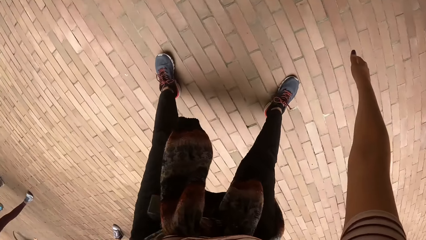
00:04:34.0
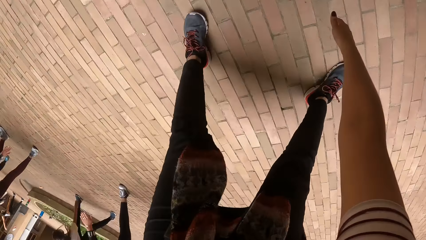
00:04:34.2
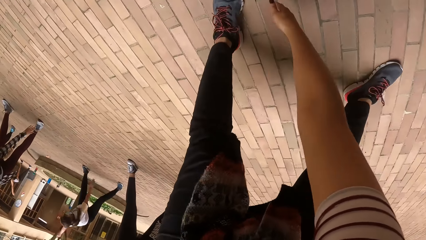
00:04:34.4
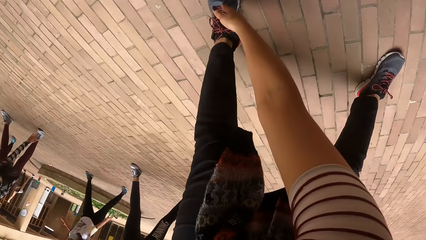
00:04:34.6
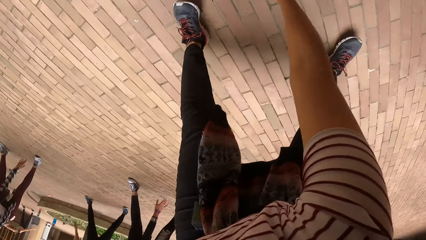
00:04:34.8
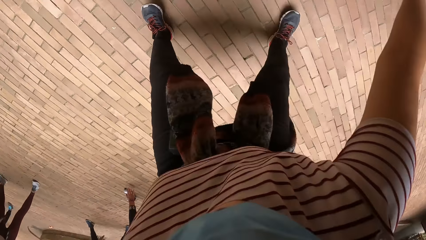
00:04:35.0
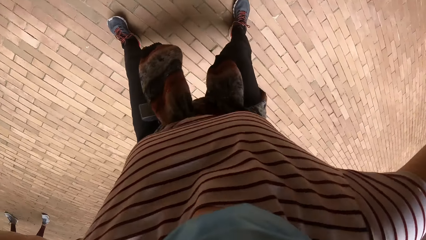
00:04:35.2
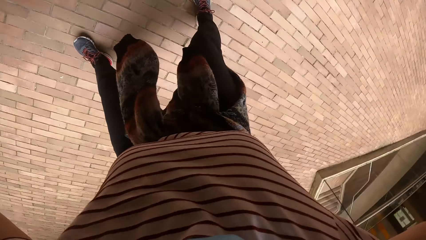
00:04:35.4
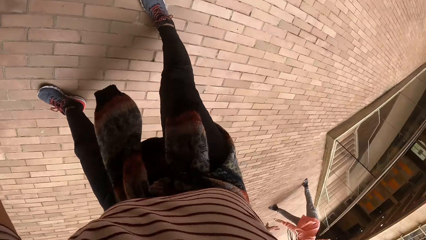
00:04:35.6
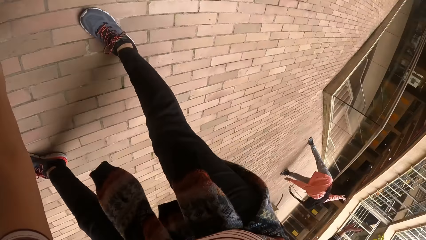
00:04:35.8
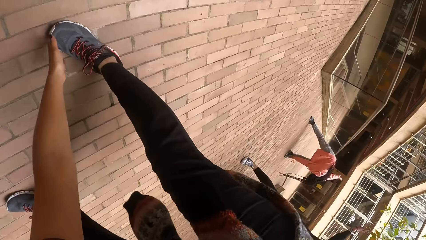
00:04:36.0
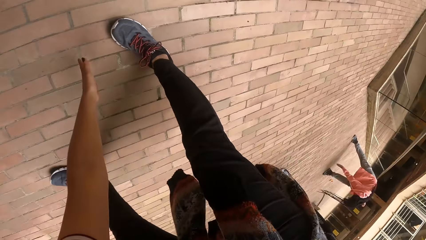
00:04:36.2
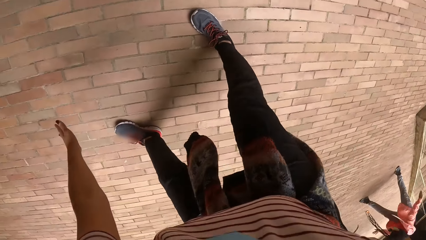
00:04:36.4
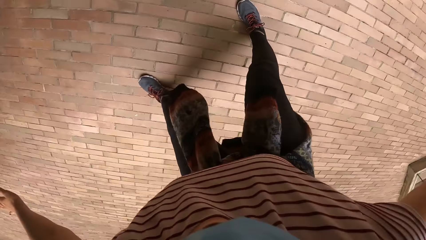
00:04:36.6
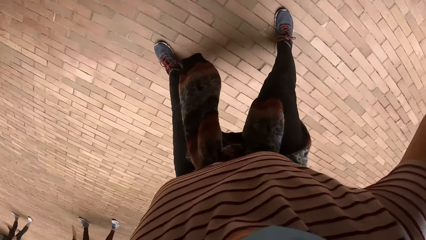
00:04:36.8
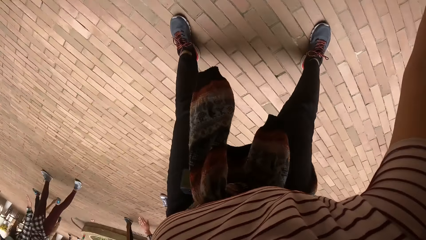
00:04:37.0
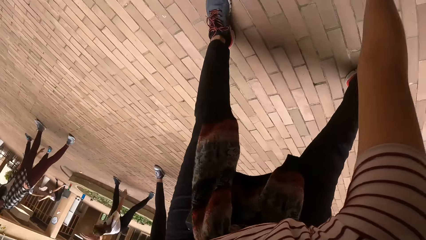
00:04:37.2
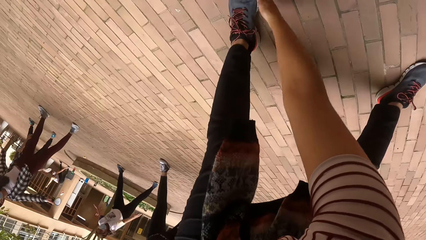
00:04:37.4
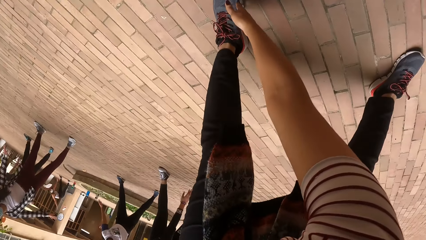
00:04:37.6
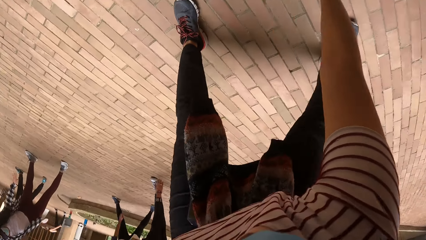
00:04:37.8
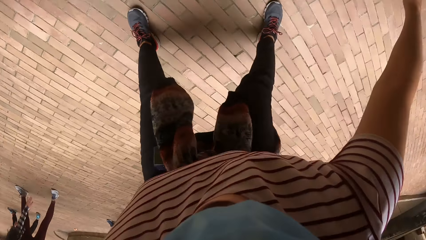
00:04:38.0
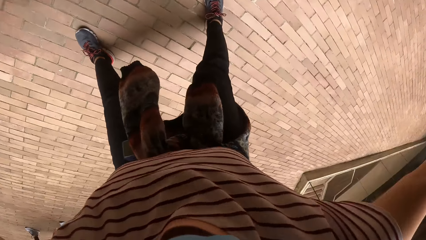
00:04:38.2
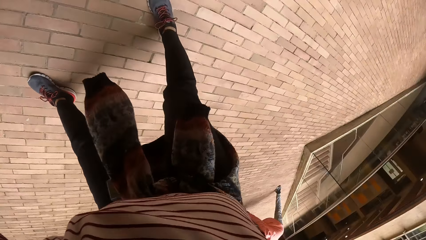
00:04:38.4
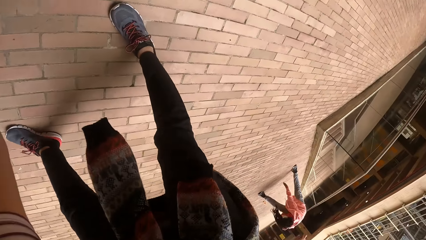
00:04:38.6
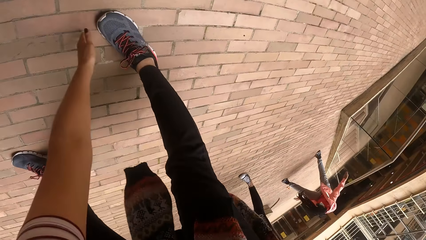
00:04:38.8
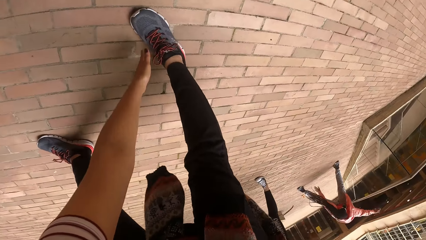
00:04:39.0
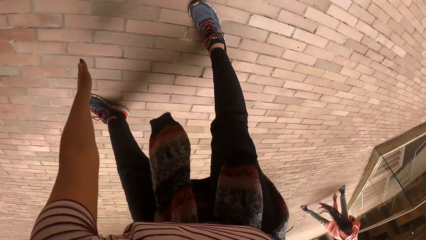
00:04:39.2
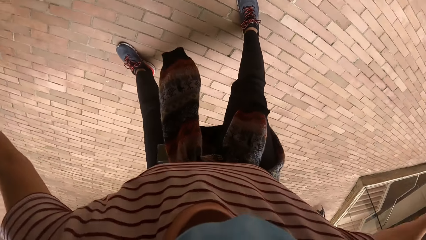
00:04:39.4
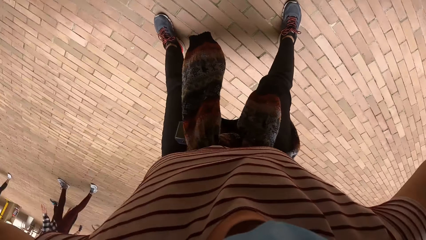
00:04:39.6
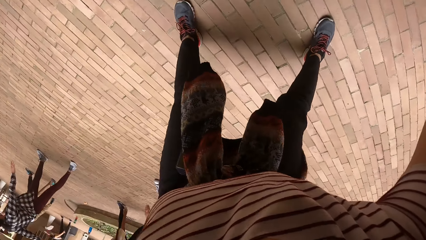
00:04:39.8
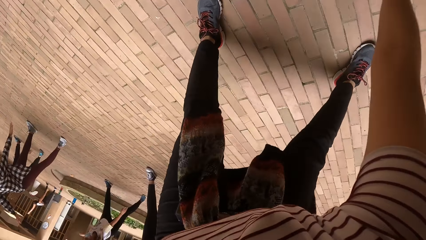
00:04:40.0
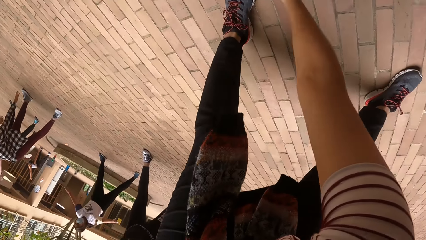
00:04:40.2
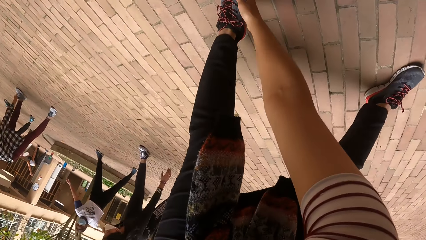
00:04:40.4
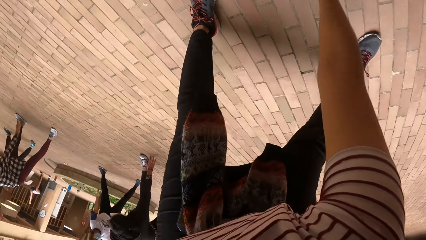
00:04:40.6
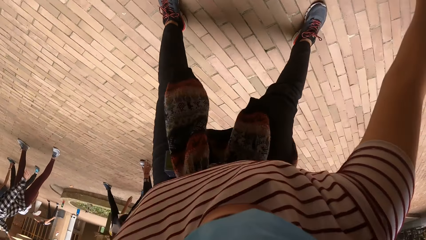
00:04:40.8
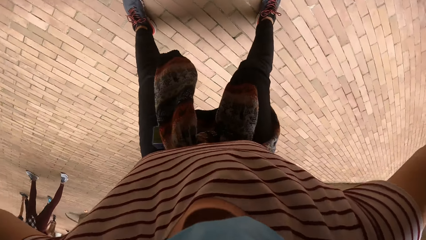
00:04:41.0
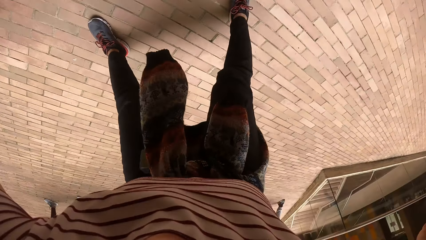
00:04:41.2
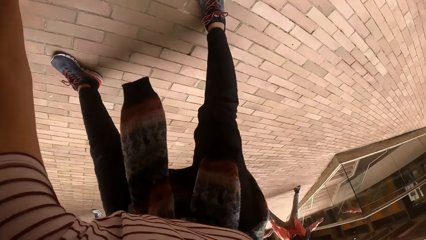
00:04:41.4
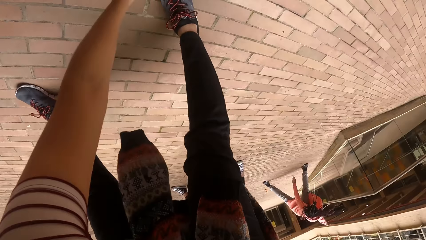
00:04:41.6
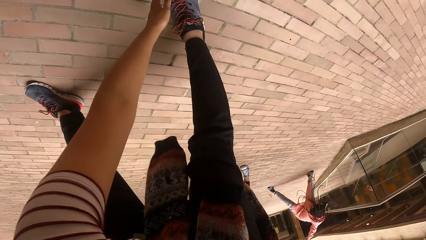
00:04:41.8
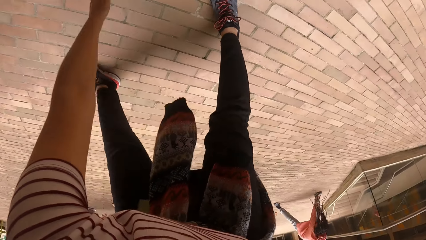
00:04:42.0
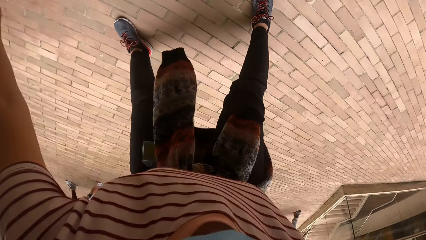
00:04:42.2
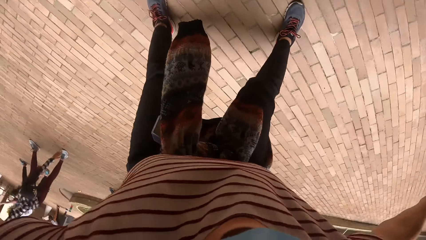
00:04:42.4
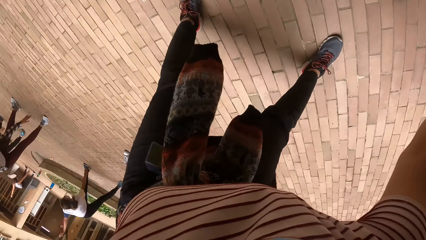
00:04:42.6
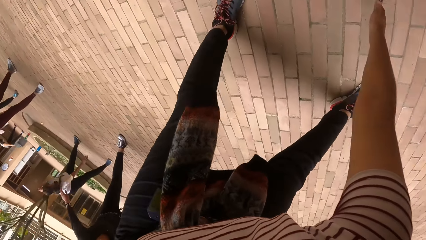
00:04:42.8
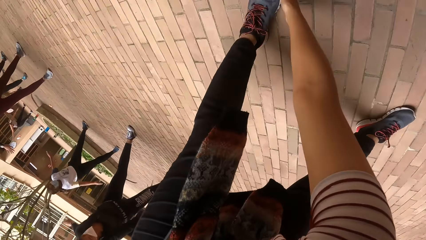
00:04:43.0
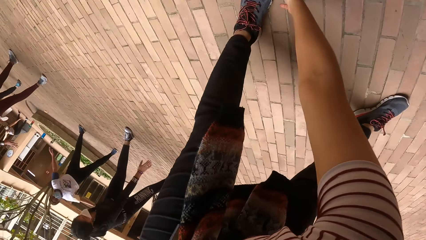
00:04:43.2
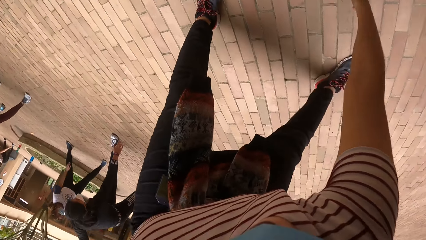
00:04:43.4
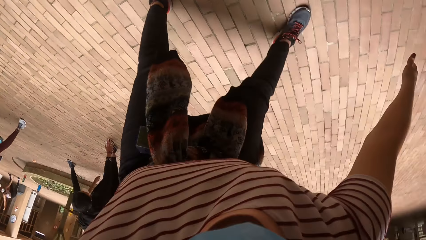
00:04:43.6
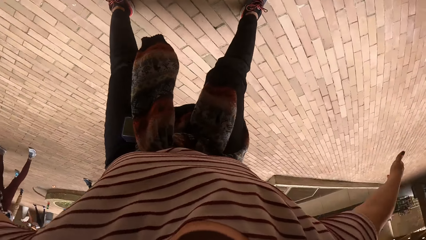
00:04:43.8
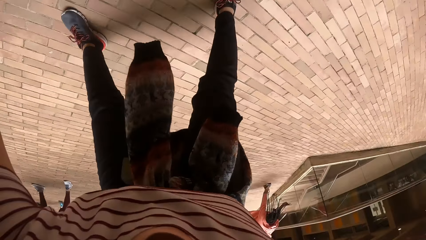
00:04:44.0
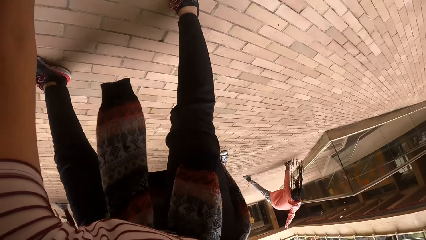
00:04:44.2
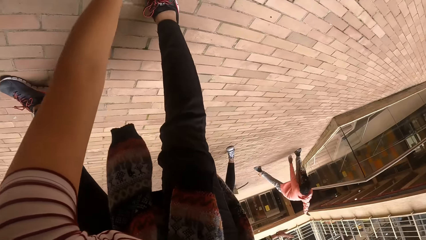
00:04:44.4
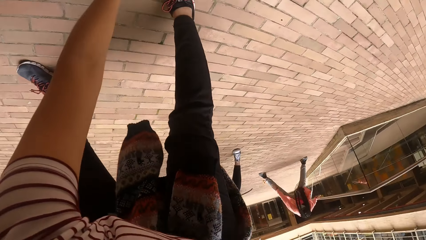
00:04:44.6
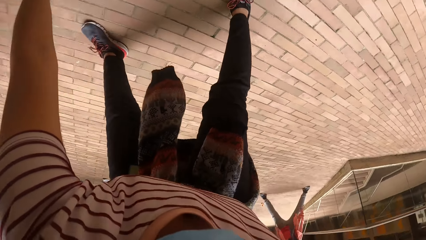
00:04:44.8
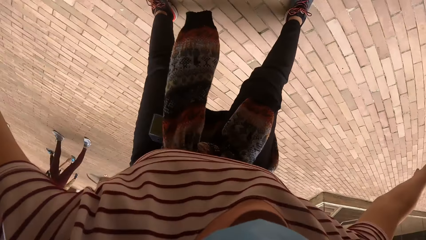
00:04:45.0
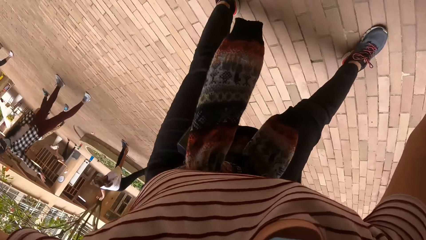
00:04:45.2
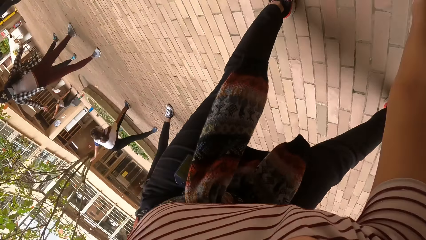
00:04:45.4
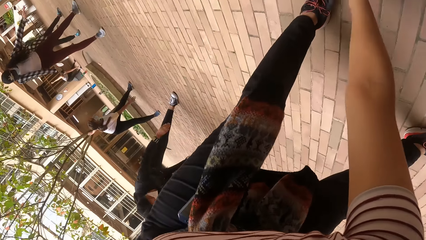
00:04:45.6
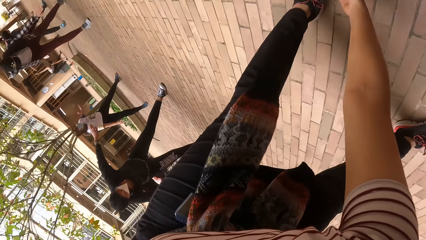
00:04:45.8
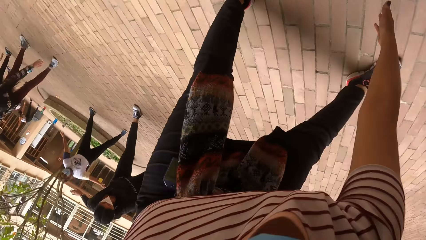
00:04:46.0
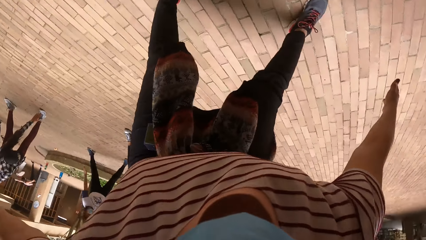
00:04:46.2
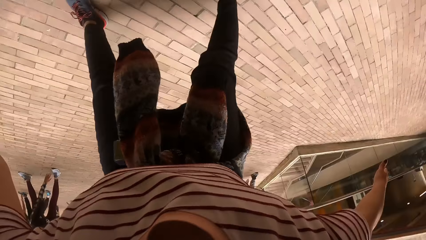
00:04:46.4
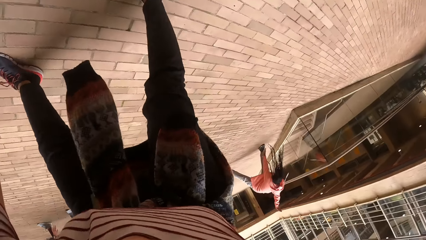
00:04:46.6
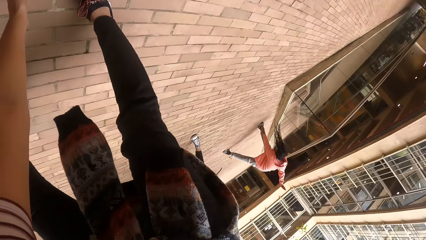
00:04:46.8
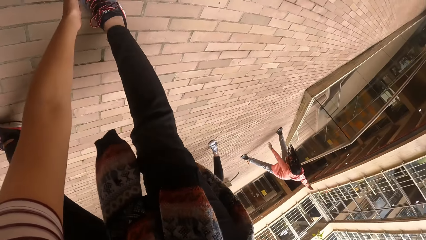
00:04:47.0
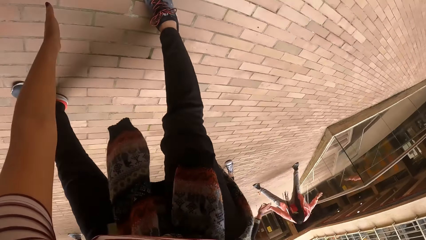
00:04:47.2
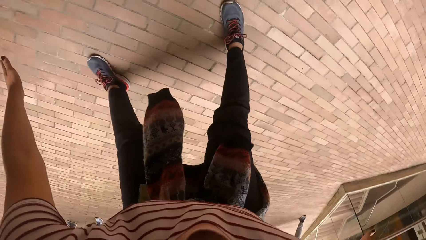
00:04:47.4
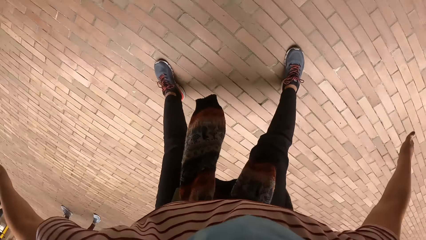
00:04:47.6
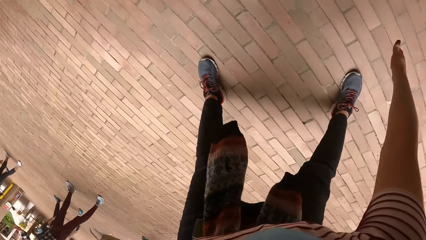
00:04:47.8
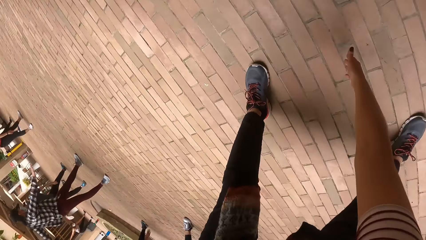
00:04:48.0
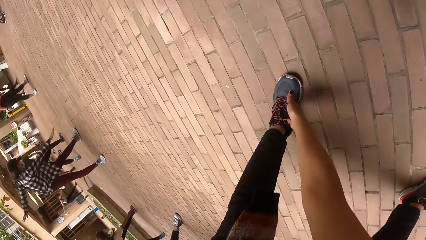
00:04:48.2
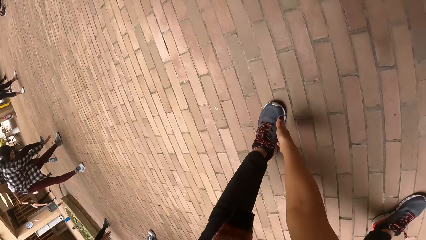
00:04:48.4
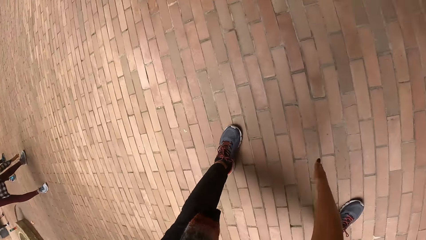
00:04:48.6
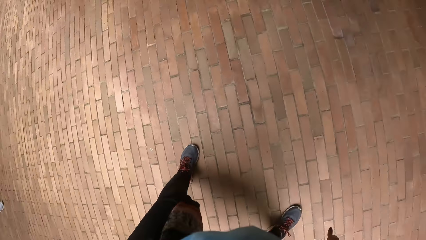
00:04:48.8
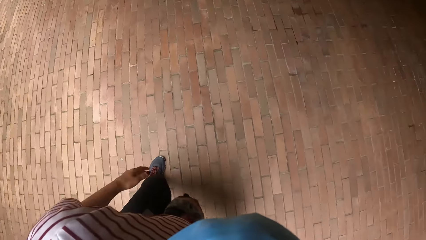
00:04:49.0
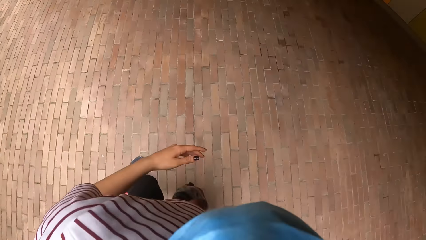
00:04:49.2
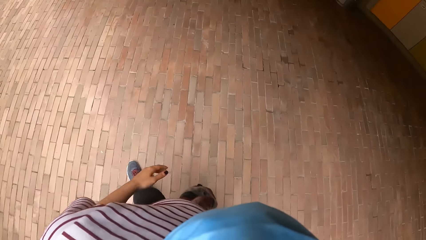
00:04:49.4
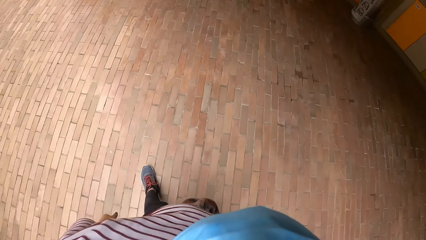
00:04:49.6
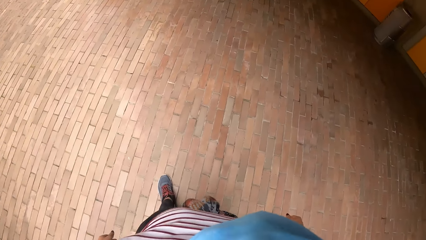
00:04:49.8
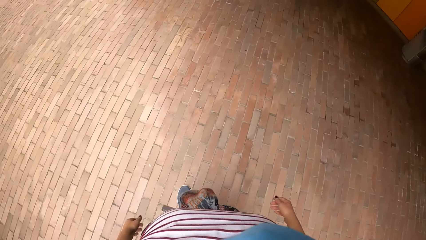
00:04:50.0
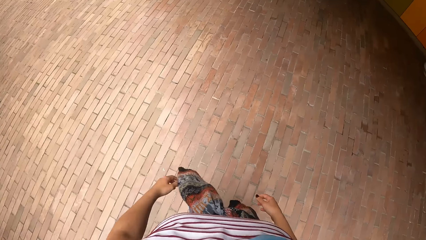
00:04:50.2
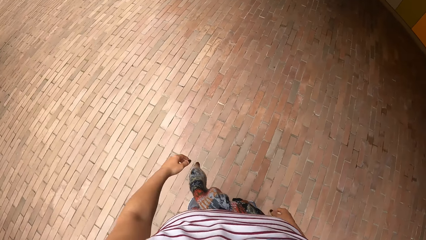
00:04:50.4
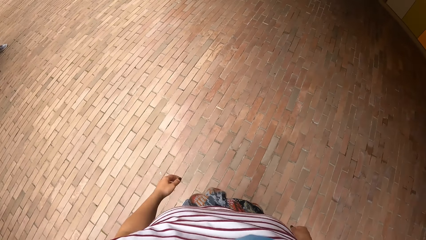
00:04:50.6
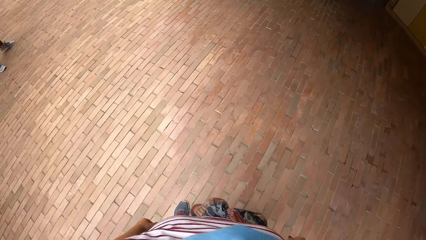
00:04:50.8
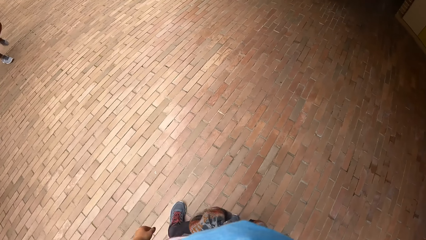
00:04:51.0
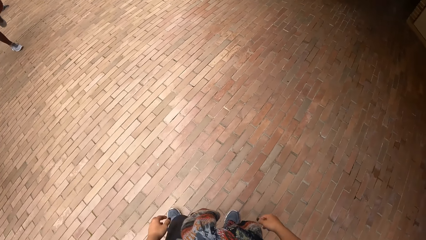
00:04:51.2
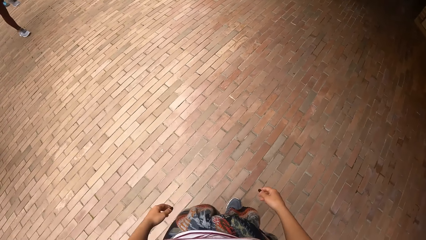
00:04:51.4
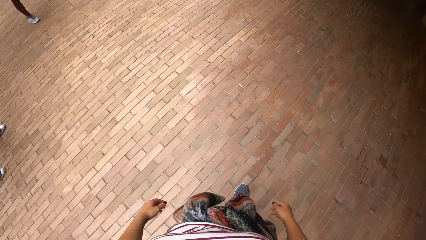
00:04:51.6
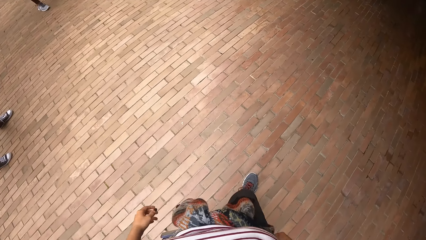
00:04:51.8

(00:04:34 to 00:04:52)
The camera wearer exercises in the gym by stretching hands to the floor. They stand.
